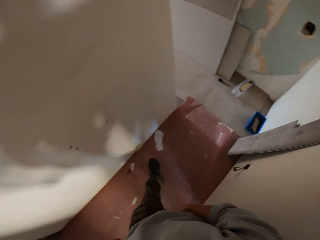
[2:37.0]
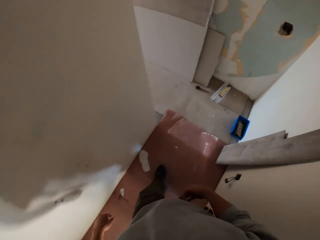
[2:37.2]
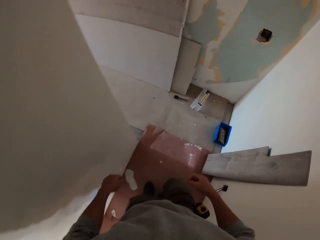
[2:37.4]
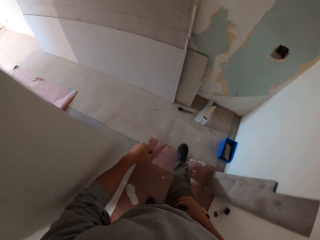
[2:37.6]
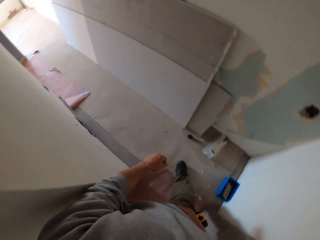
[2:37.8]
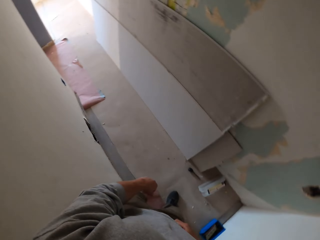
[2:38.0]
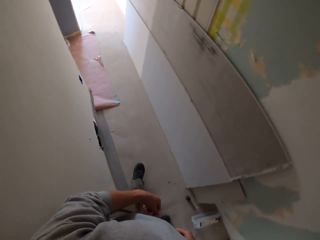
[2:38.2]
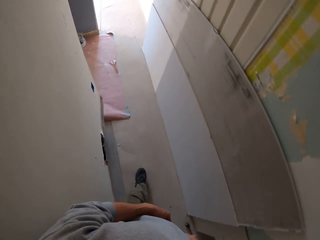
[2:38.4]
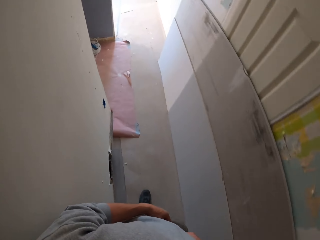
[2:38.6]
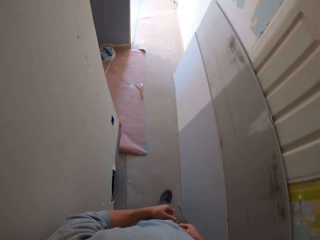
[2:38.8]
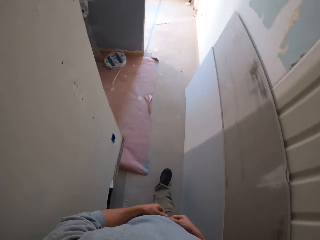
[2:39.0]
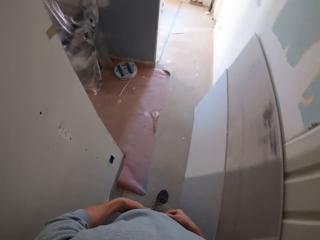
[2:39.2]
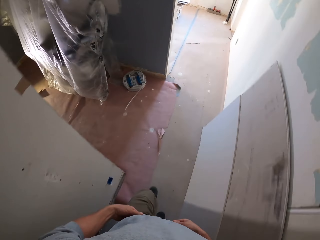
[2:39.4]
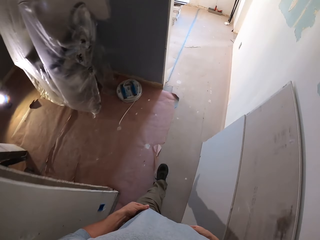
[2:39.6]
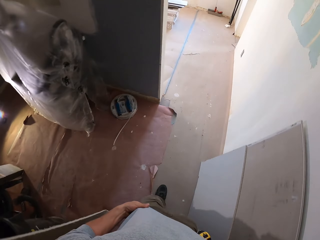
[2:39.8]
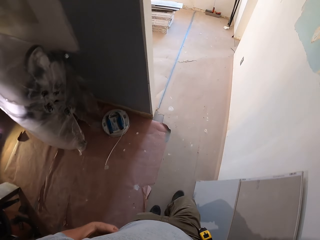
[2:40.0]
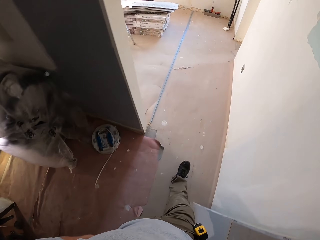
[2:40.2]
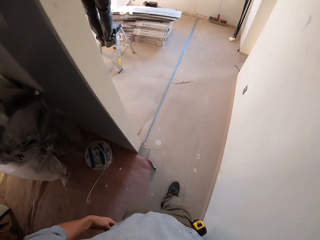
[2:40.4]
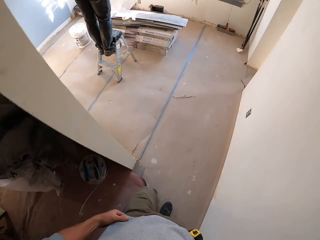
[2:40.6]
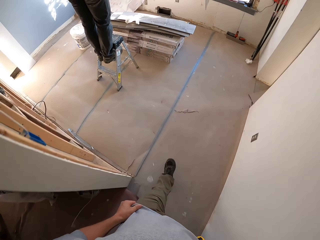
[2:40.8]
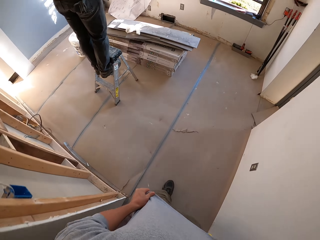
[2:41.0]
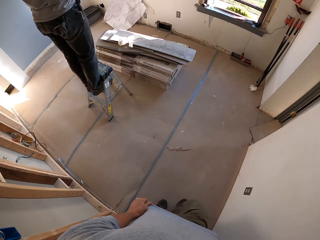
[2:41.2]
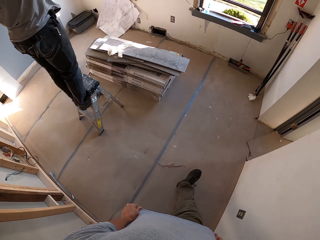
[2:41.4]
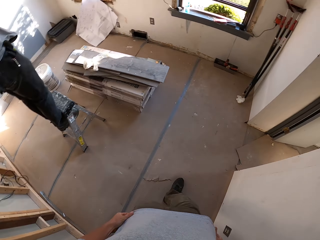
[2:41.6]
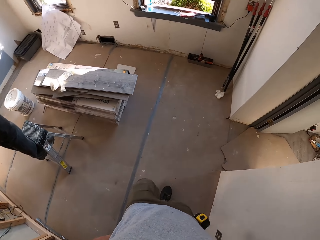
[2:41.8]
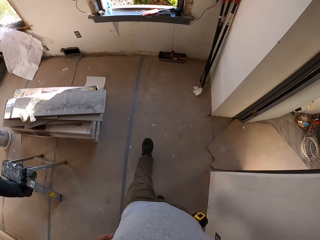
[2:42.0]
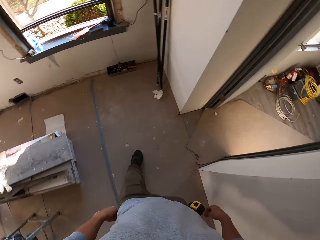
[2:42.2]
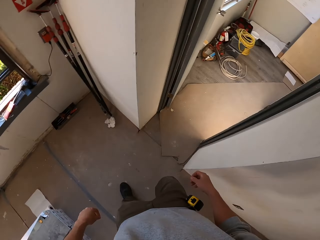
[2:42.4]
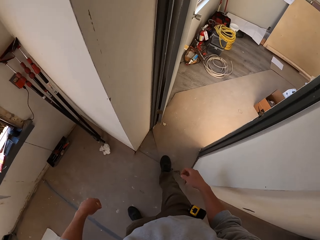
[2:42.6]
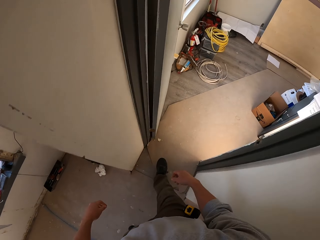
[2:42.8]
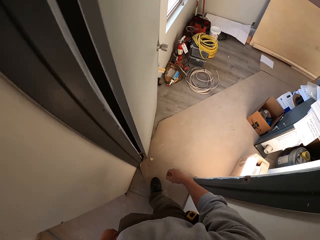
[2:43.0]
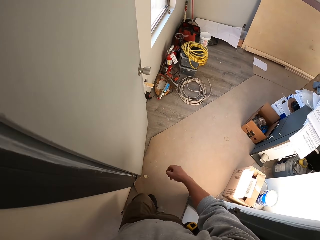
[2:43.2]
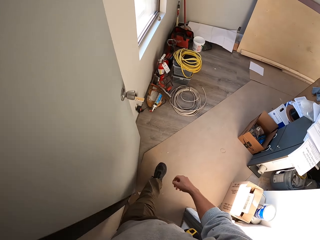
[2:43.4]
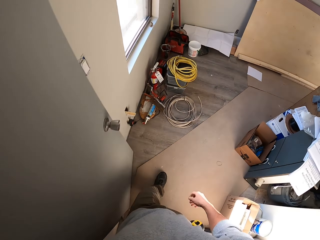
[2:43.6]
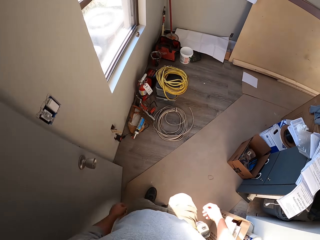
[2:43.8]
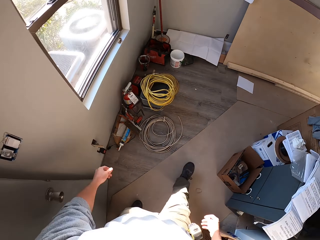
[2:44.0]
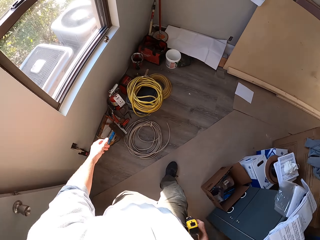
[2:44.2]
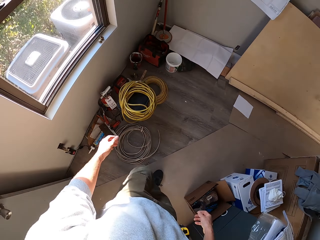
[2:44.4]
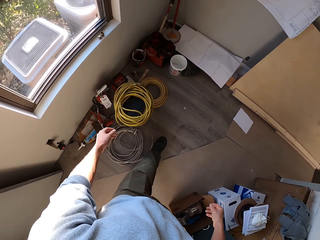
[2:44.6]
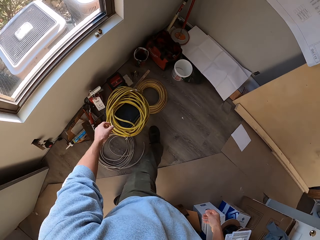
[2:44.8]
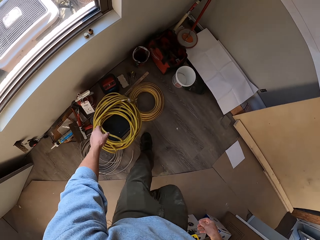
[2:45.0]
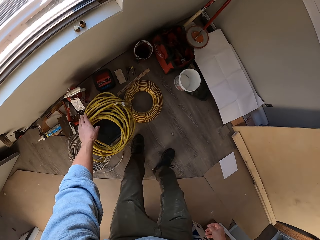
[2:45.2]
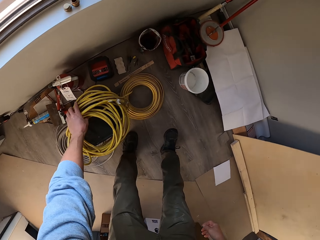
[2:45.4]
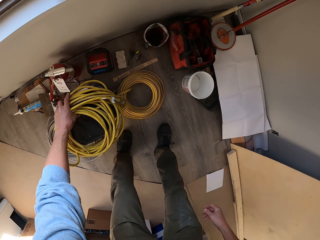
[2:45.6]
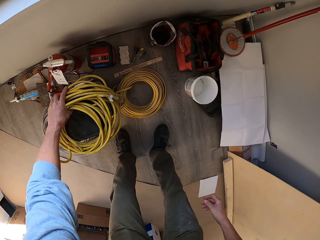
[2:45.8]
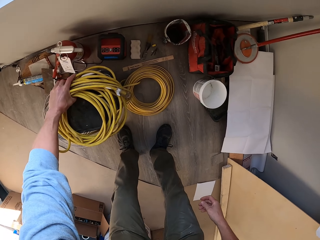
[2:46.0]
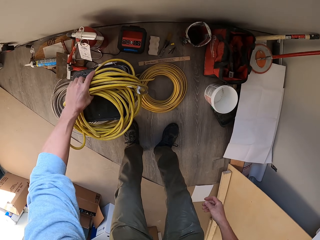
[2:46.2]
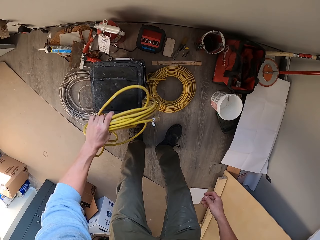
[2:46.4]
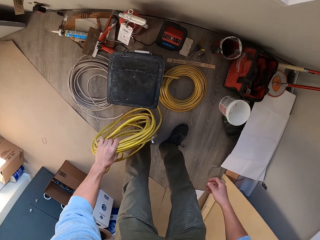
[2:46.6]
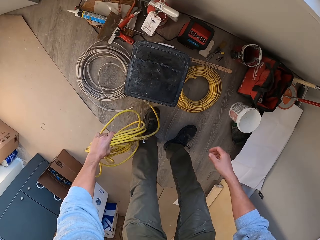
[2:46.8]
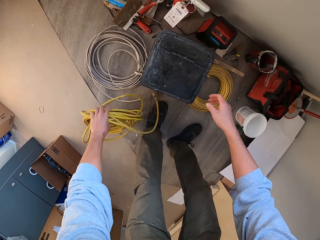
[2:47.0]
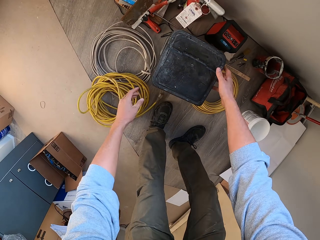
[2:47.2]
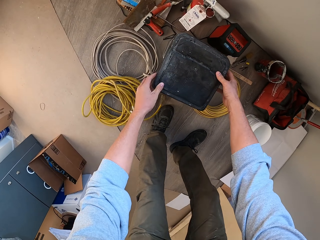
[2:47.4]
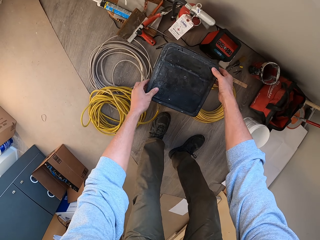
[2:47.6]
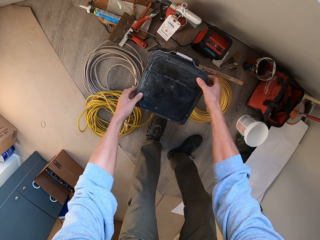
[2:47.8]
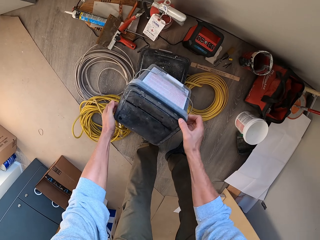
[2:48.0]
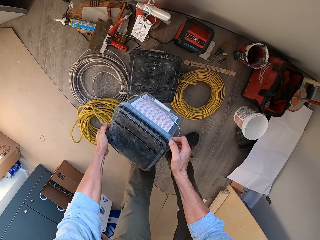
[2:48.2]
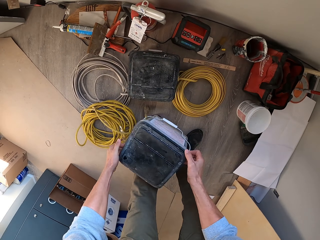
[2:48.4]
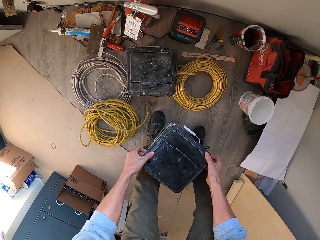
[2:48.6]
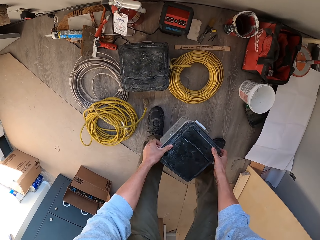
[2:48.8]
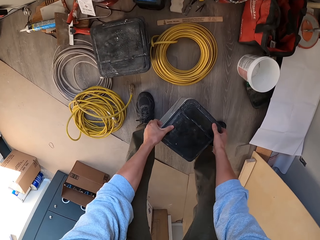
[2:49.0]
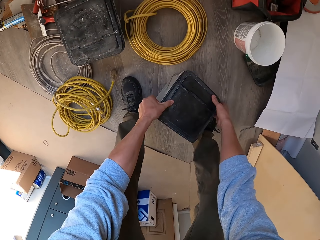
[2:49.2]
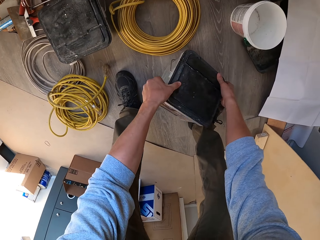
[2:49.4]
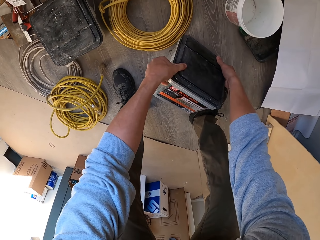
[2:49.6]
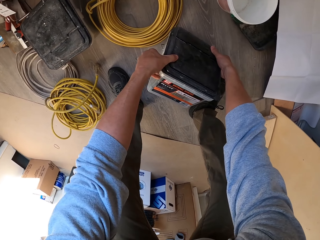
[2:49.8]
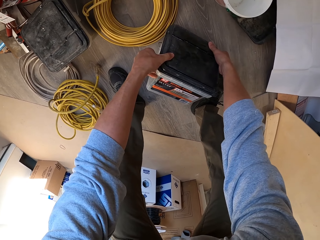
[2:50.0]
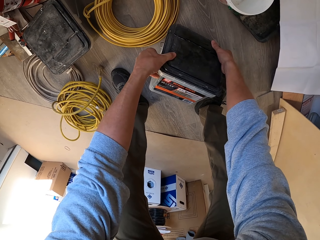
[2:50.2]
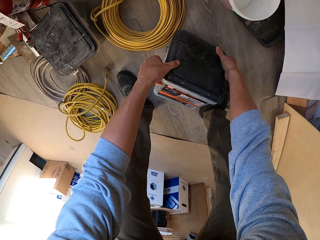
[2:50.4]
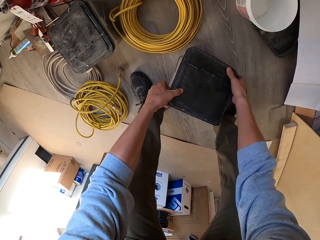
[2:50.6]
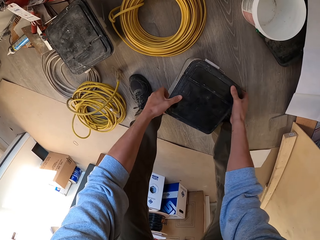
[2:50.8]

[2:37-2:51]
The camera wearer walks around the apartment. A man climbs a ladder. The camera wearer walks around. They bend down. They pick up a cable and put the cable on the floor. They inspect the container. They hold a tin.

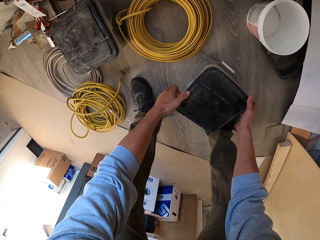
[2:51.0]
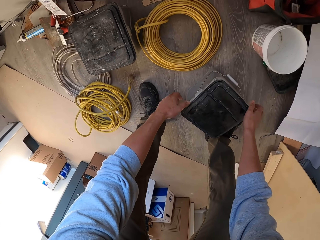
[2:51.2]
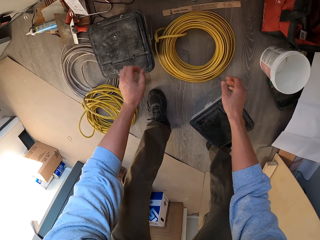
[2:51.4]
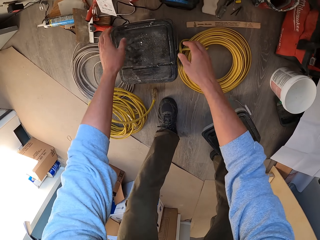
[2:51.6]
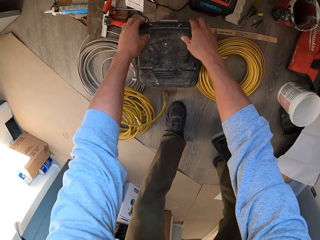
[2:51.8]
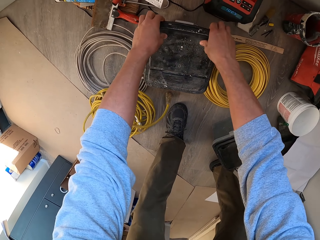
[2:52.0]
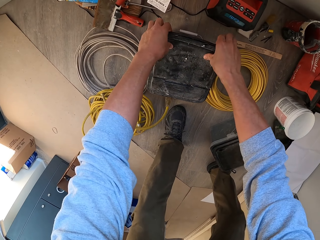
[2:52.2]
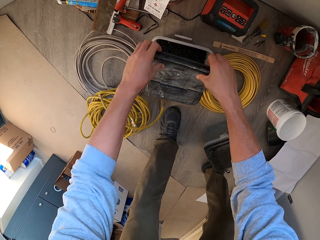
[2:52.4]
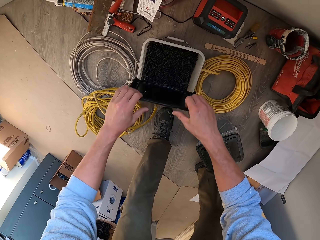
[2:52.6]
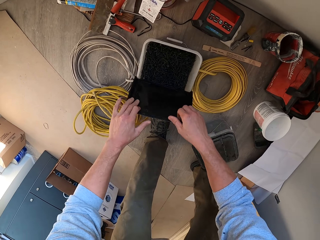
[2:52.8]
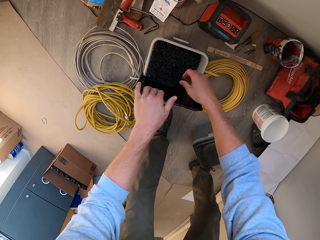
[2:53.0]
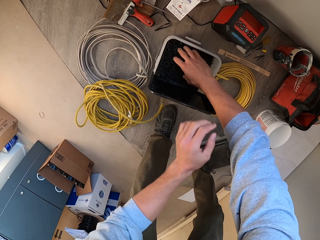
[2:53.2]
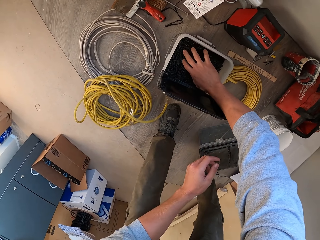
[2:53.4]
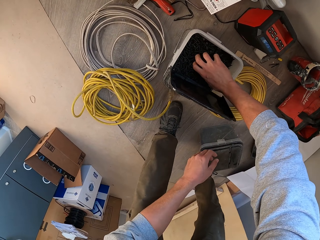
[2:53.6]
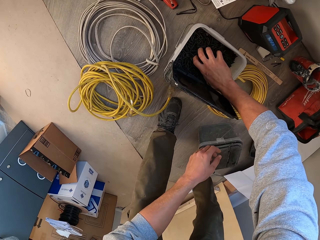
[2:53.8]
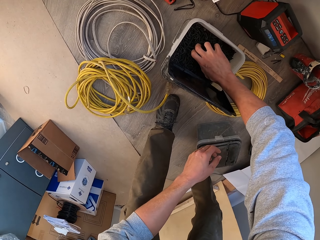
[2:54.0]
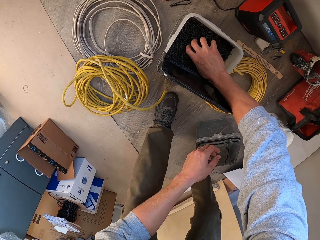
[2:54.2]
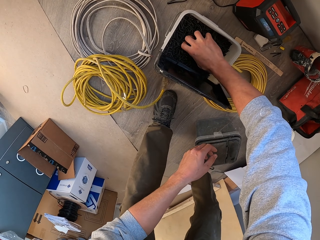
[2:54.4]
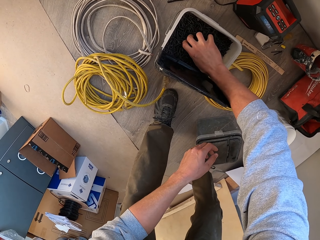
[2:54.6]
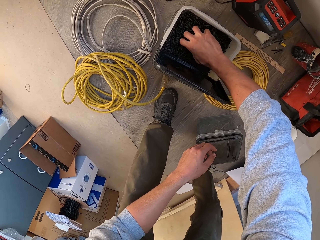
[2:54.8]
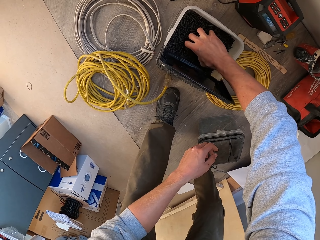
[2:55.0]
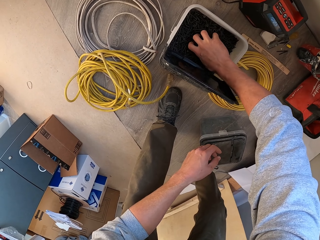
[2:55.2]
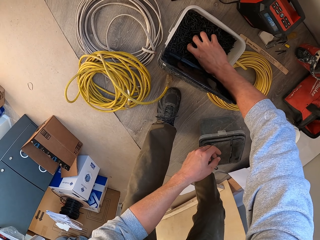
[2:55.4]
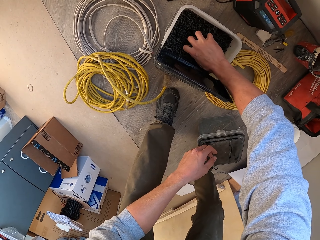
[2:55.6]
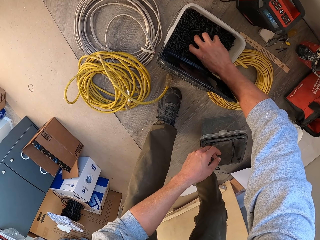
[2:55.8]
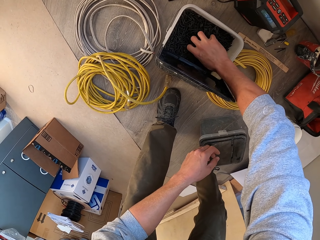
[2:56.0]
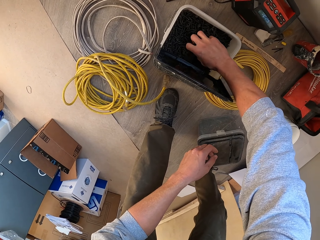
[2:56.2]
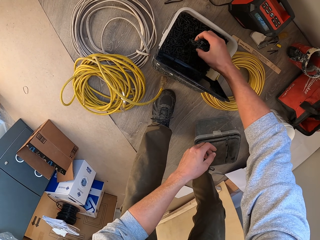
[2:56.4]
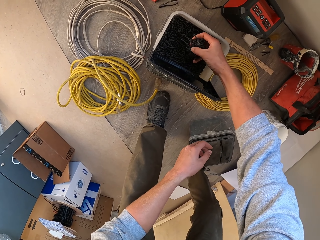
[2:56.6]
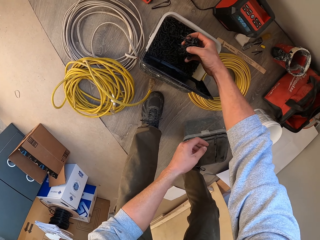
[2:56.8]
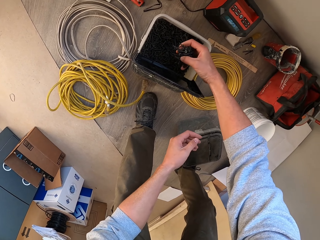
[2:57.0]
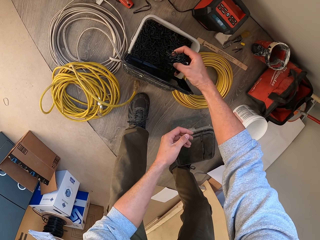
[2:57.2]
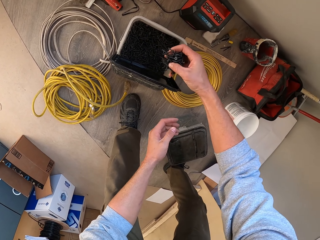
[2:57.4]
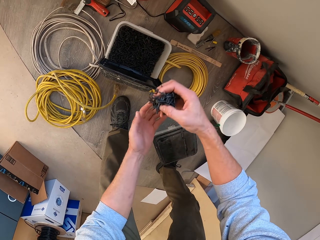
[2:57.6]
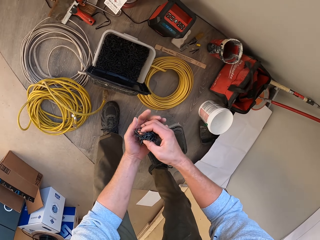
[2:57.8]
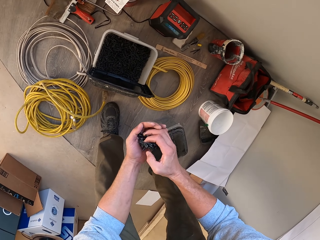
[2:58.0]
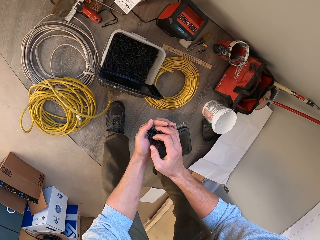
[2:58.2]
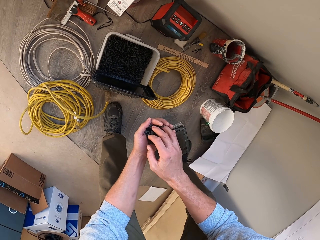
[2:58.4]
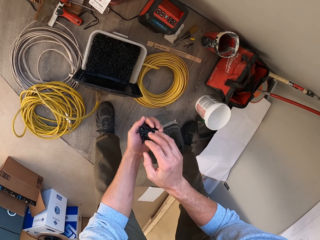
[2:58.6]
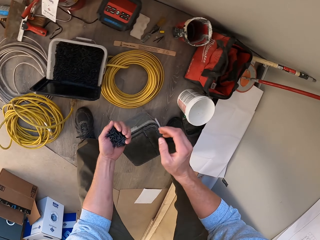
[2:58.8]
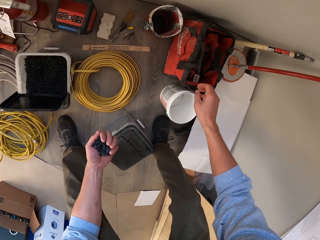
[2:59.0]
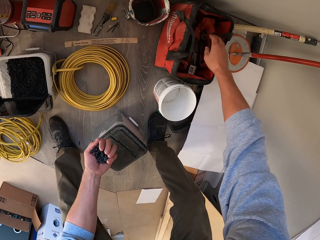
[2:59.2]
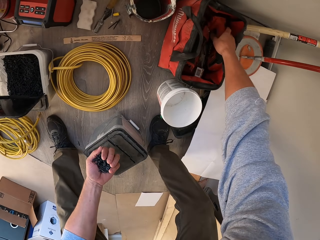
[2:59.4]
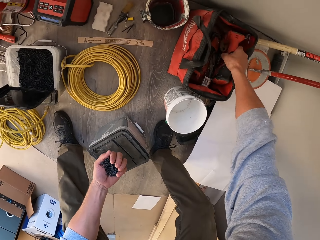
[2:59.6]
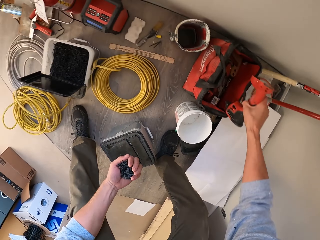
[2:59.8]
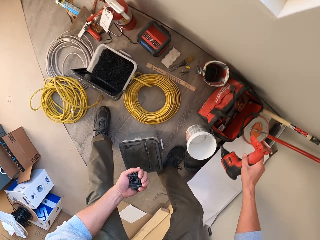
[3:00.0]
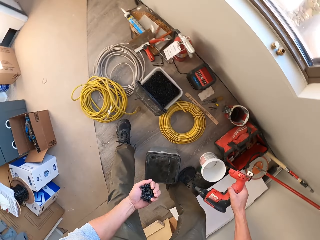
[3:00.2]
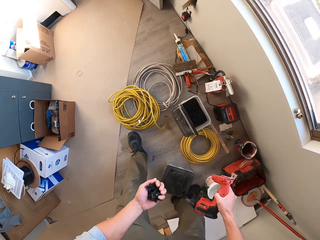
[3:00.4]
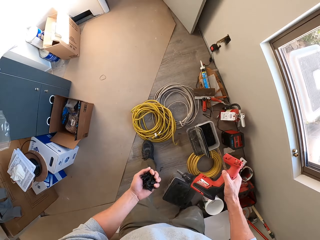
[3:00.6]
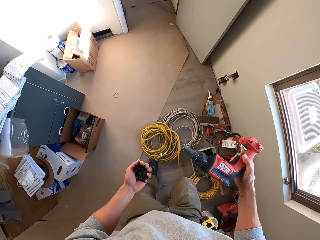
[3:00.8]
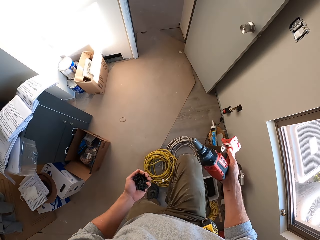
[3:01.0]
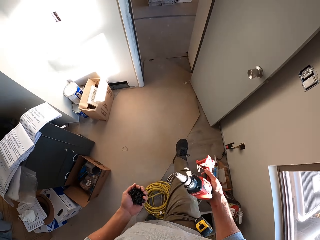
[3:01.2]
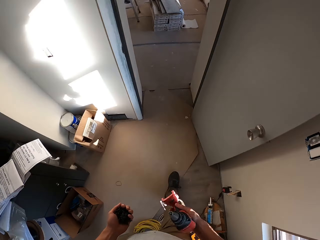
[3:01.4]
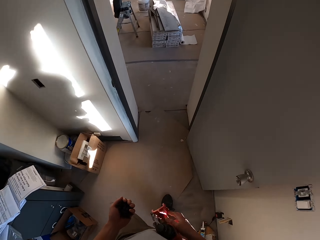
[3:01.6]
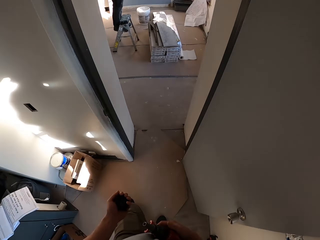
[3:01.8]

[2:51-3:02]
The camera wearer opens the tin or container. They pick a screw from the container. They hold a nail in the tin. They scoop nails on the tin. They put nails in the left hand. They pick up an electric screwdriver. They hold a drill. They walk around the apartment.
